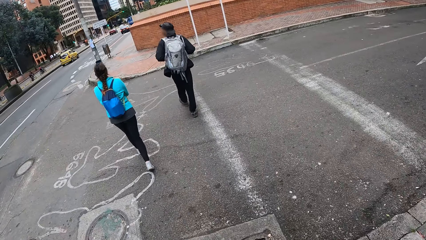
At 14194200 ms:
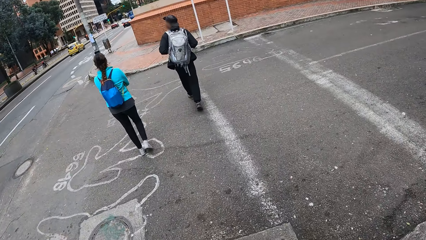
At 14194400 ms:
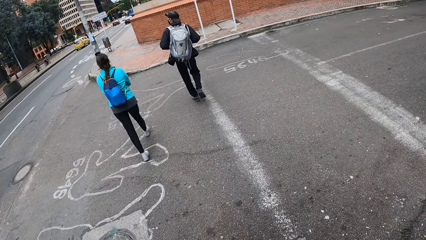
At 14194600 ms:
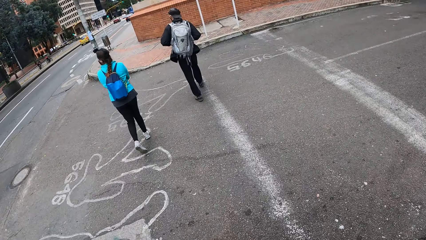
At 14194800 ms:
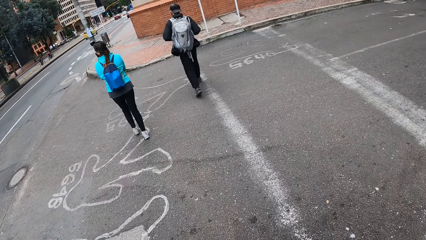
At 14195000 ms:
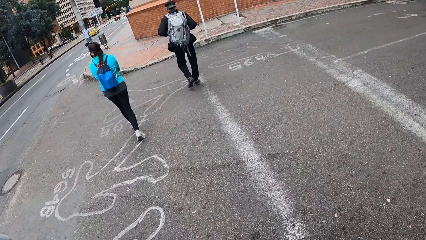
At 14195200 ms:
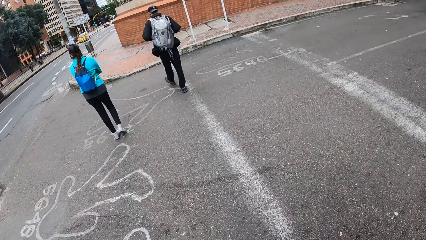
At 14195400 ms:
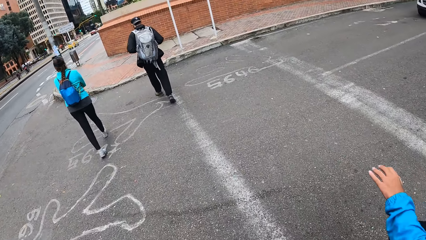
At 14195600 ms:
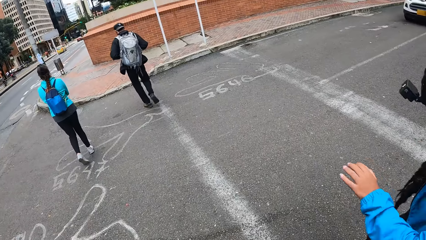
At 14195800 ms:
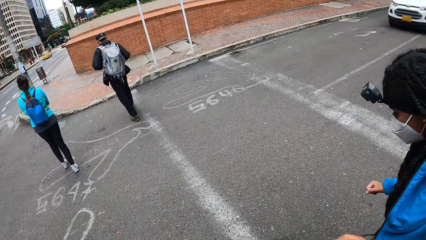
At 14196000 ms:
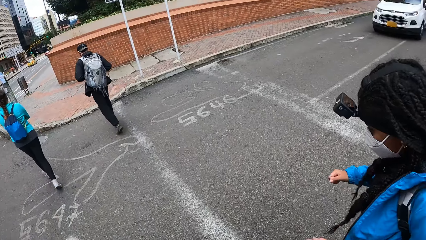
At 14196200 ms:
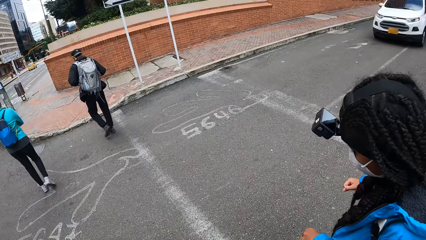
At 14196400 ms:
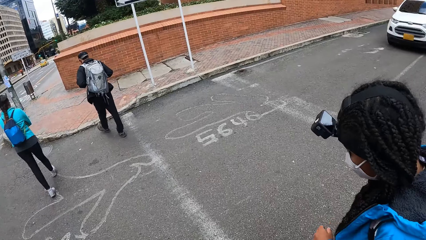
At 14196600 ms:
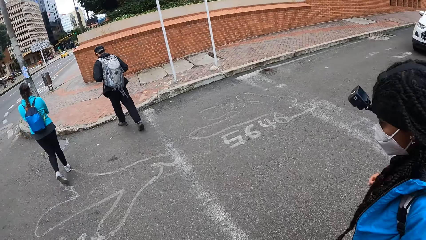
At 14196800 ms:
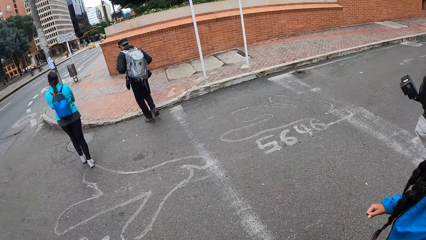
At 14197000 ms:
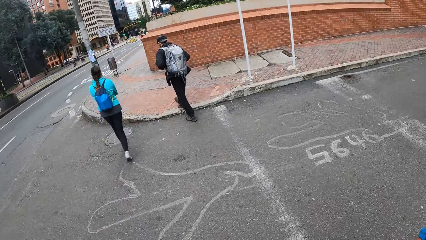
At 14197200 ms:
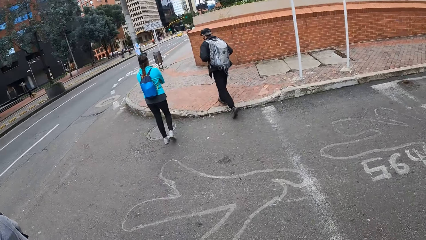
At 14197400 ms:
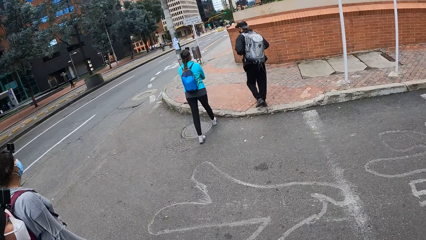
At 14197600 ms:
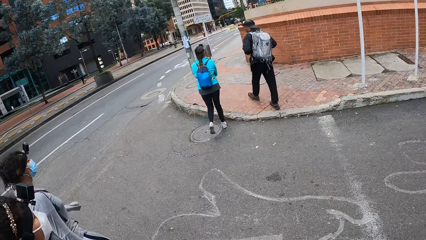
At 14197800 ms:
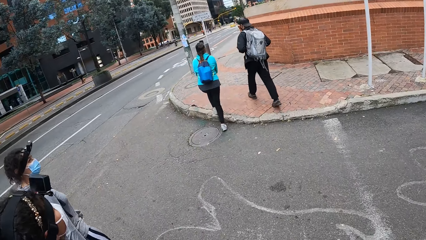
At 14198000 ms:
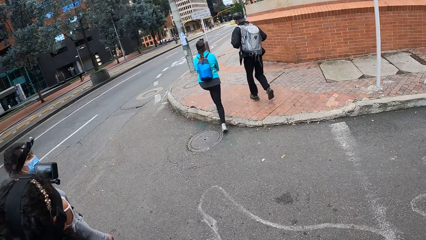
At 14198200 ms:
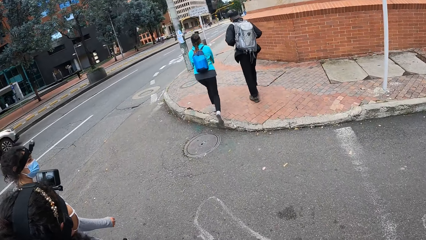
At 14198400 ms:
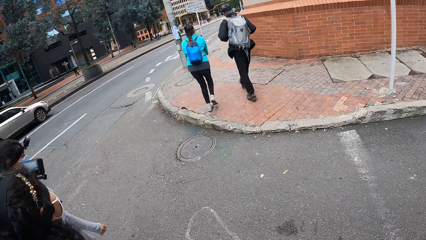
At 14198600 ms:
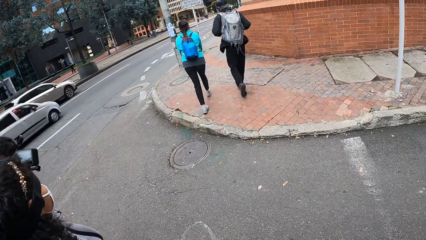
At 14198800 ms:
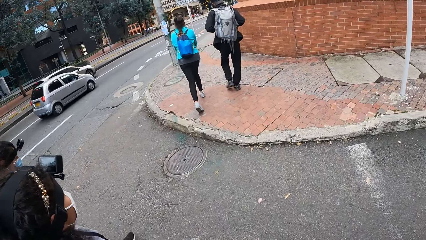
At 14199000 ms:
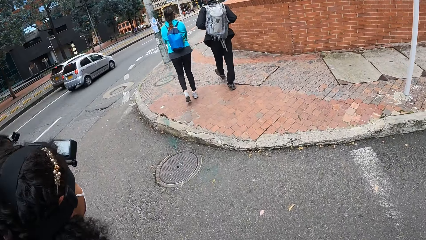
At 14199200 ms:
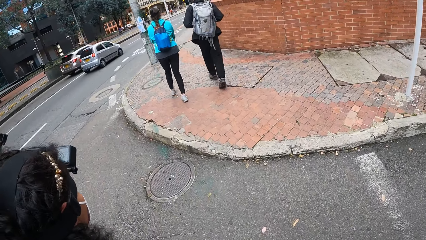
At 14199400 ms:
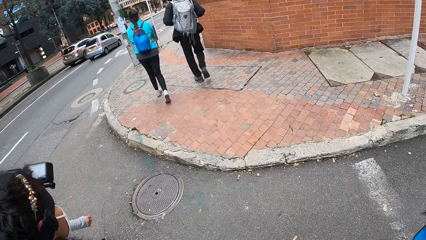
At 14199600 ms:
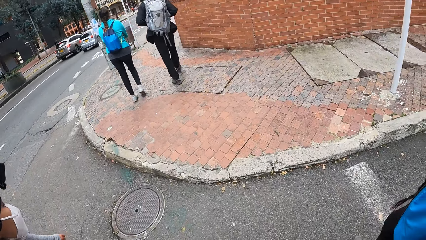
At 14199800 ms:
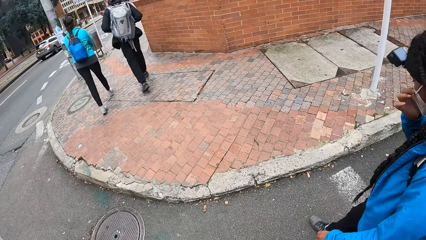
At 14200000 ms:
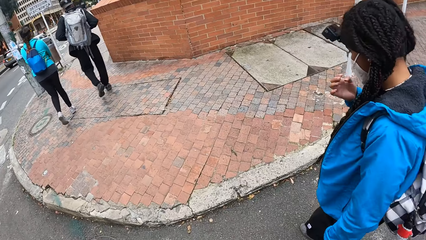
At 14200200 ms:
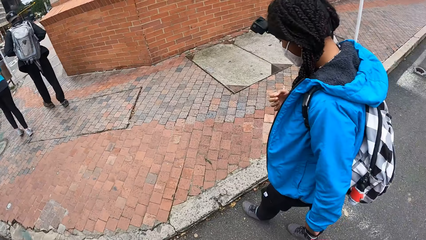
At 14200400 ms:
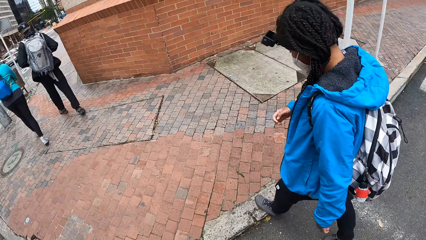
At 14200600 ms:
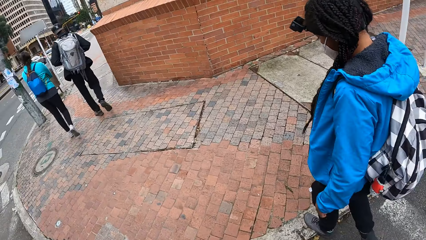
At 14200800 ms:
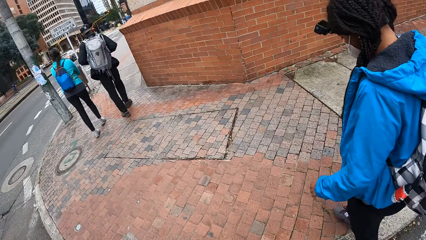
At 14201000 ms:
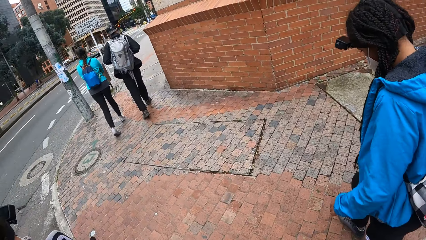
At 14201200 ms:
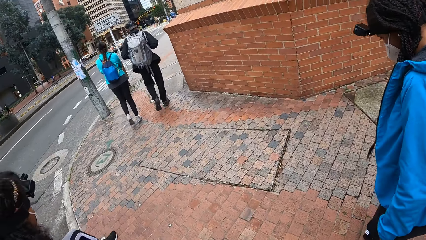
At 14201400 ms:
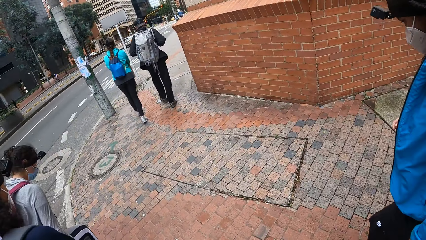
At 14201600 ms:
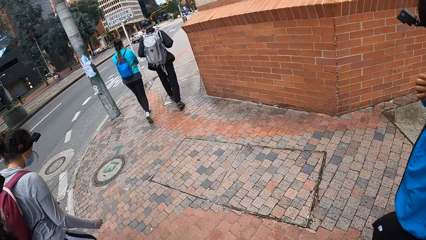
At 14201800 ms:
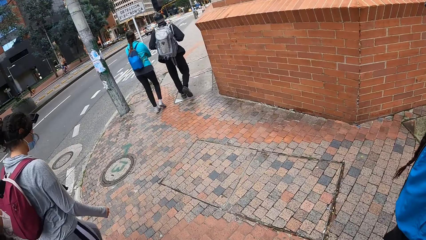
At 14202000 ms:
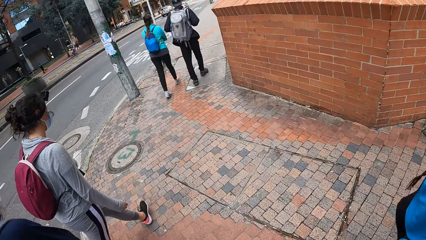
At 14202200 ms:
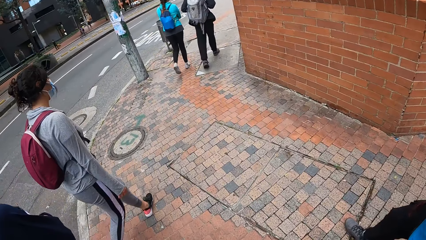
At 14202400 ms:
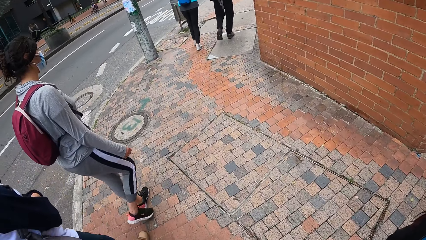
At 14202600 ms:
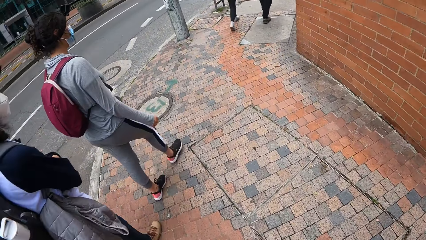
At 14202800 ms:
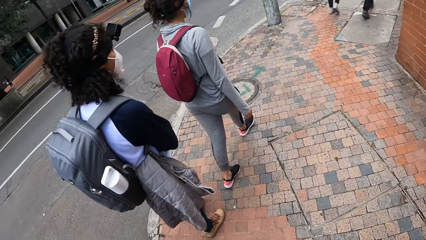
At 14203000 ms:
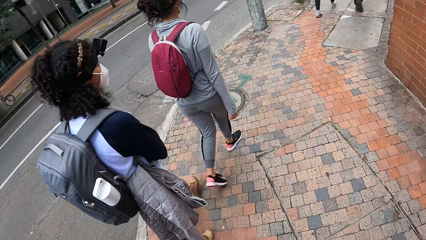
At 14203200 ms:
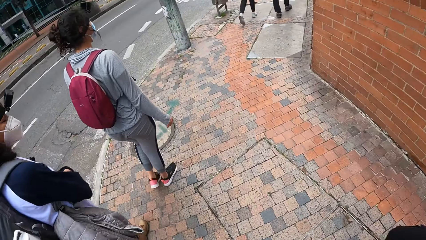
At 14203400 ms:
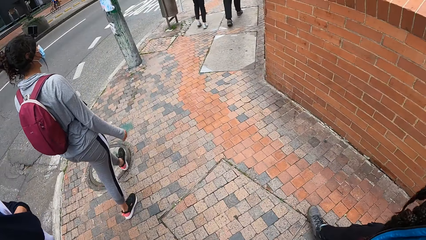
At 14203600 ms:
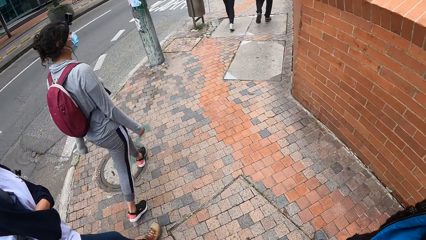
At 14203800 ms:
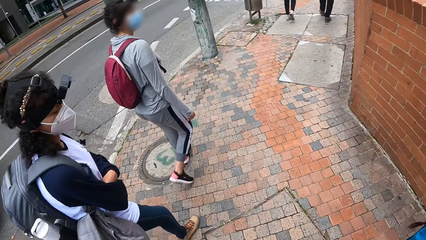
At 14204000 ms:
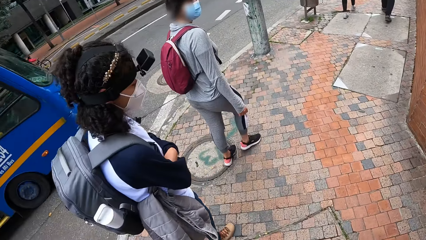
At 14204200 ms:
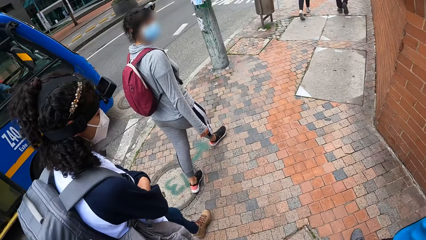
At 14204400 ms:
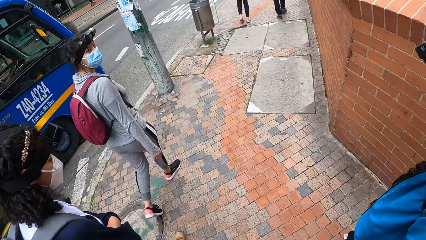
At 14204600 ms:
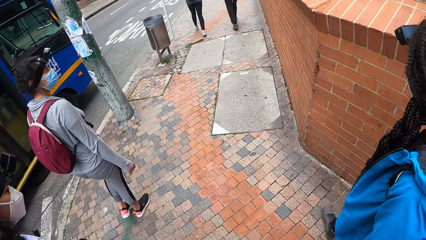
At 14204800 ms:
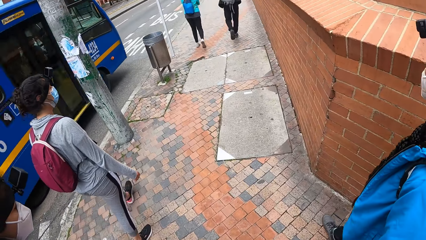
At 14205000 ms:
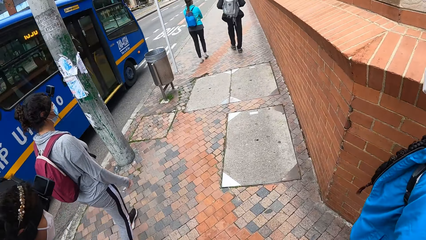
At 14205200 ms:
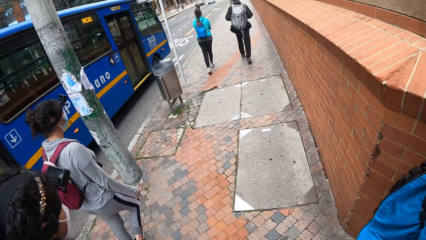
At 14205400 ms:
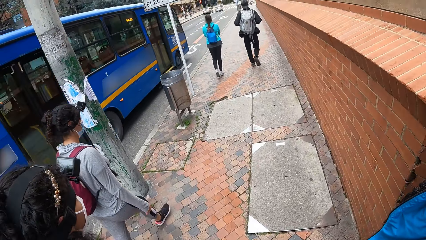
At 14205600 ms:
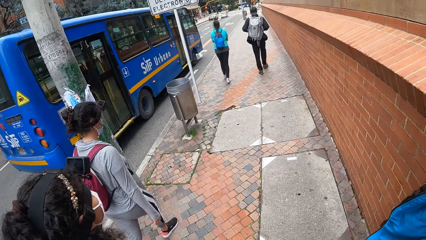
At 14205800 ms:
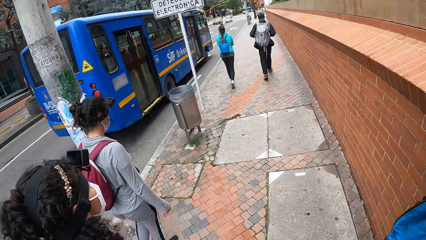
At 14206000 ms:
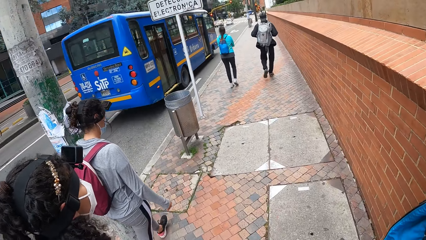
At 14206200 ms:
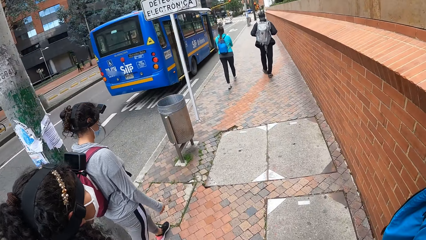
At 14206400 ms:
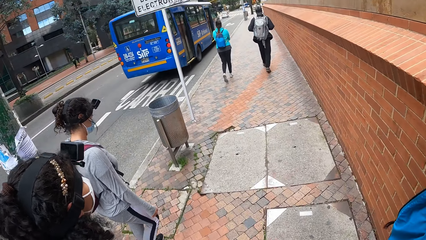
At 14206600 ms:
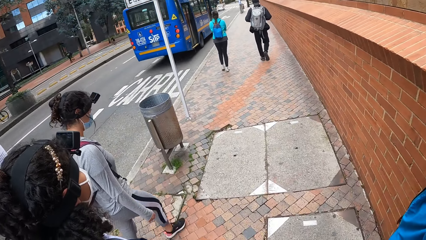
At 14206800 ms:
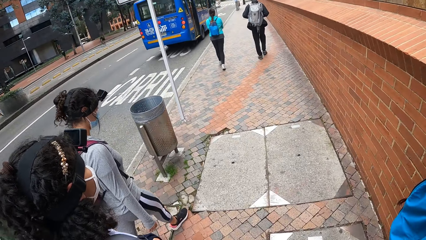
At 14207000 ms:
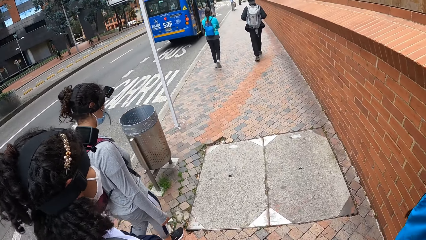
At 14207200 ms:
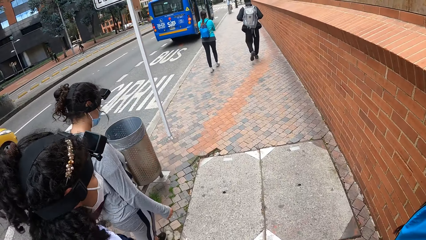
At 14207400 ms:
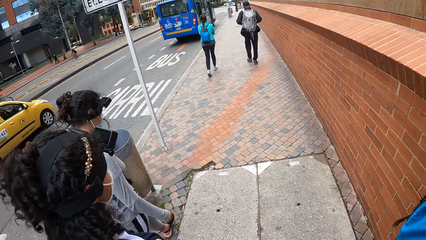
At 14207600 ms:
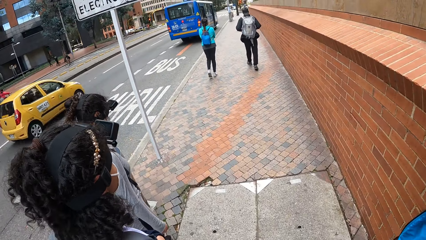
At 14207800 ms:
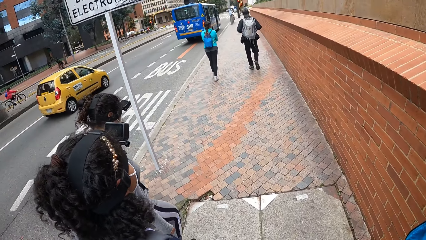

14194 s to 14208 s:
The camera wearer walks on a sidewalk with the group of people. They look at the colleagues.

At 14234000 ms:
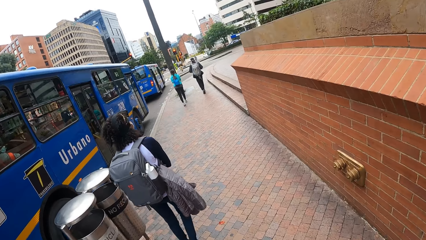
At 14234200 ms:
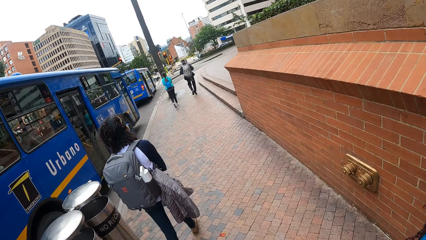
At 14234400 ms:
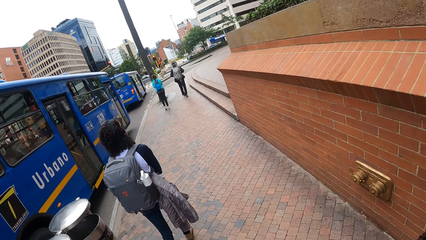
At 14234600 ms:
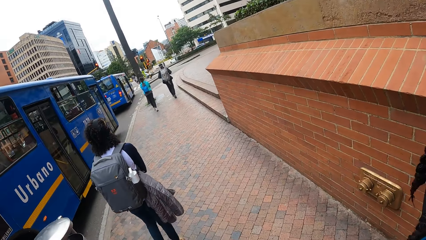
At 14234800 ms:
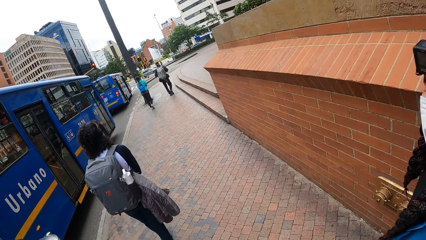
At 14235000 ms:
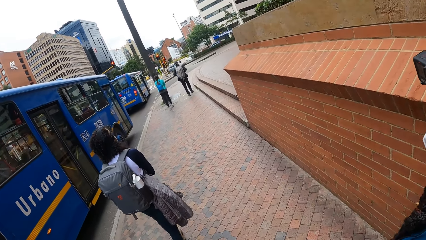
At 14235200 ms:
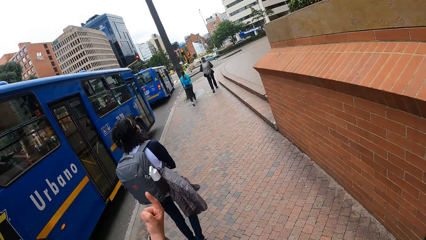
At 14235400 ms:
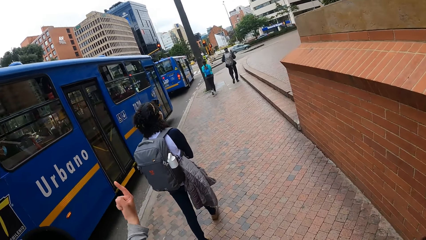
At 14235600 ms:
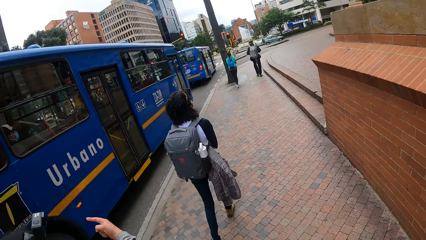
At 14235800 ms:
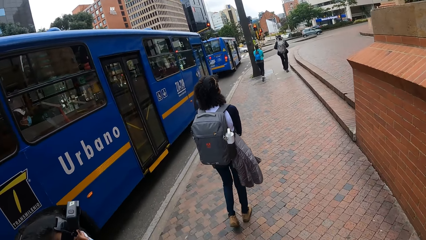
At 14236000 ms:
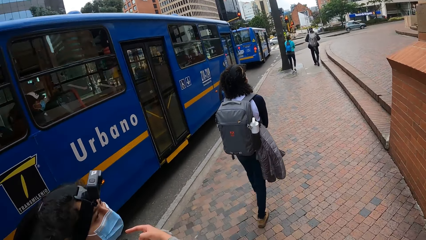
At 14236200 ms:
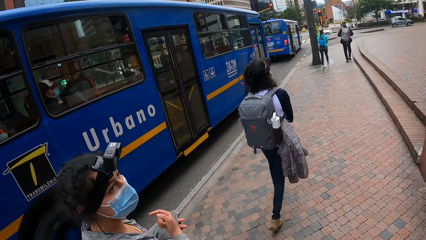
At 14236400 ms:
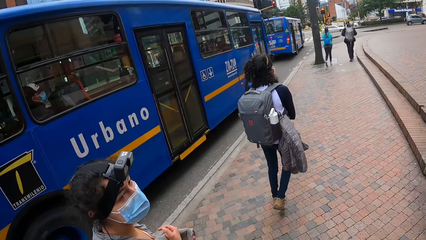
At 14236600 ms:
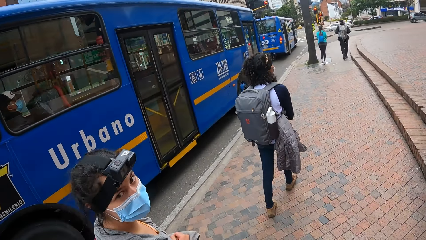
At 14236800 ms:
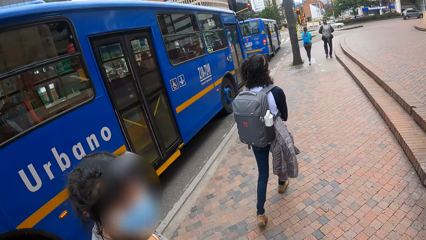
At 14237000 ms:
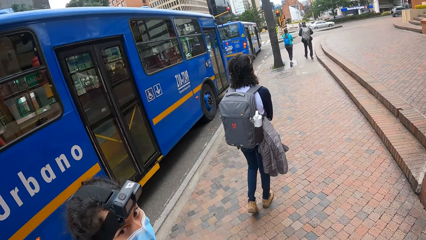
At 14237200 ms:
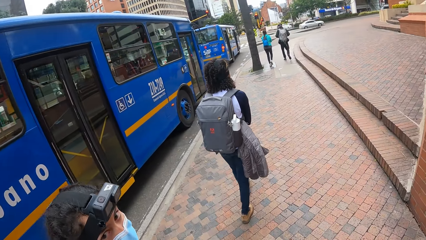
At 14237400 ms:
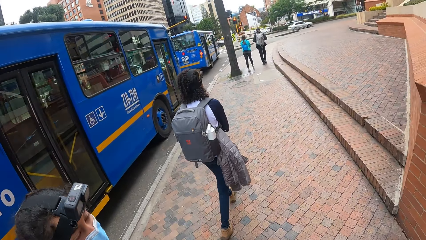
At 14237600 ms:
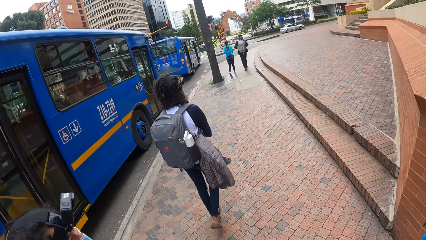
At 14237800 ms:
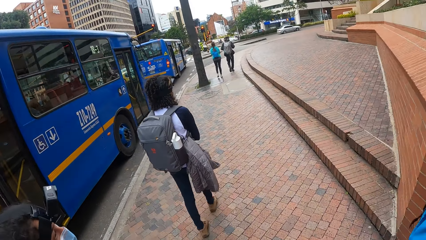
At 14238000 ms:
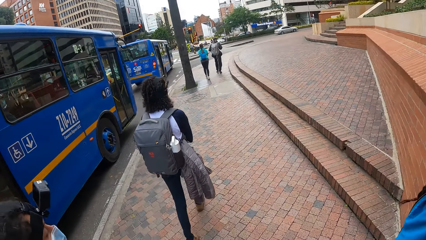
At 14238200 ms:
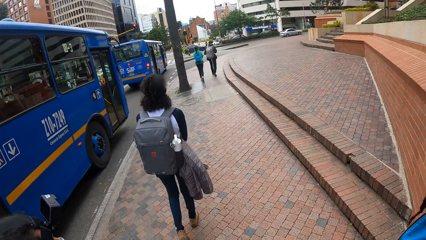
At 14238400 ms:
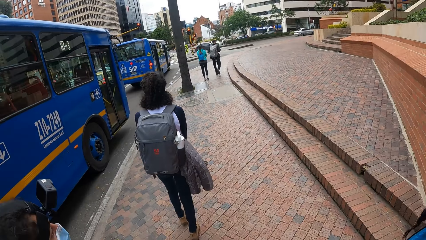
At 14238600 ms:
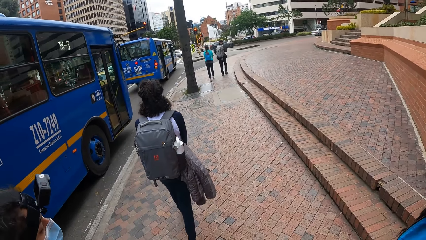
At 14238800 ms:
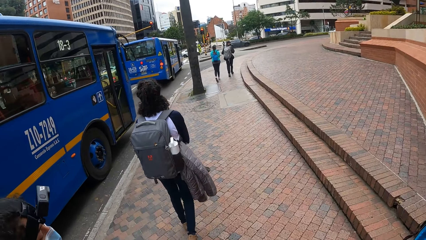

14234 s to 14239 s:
A woman moves a hand. The woman looks at the camera wearer.
